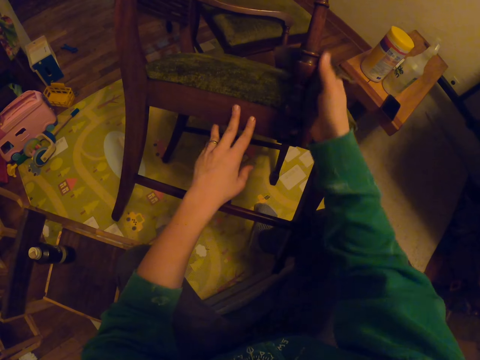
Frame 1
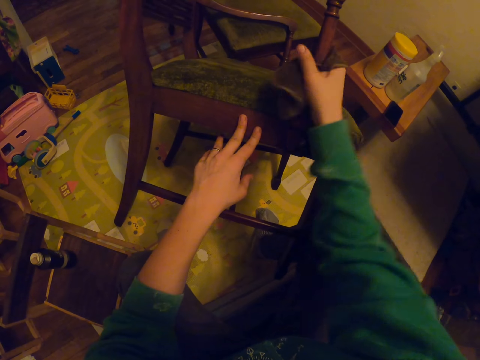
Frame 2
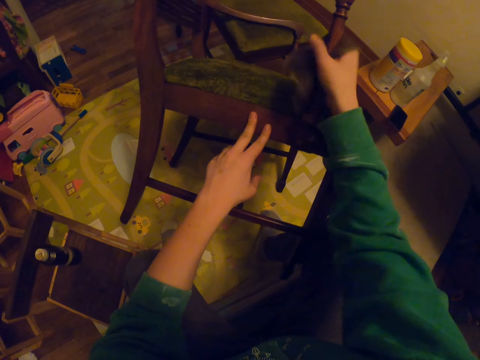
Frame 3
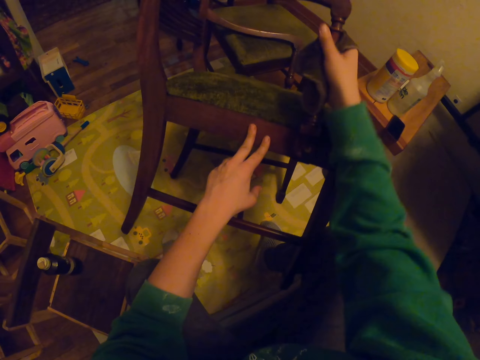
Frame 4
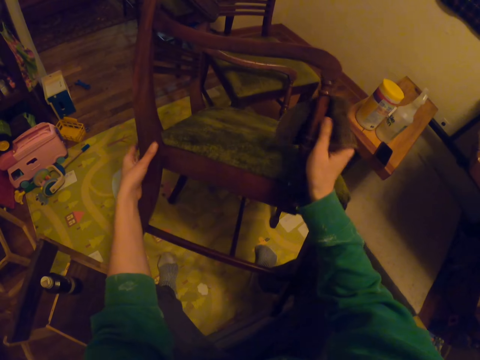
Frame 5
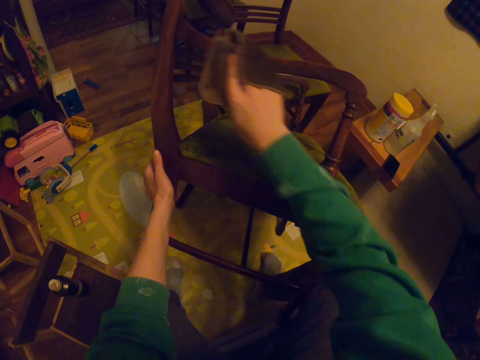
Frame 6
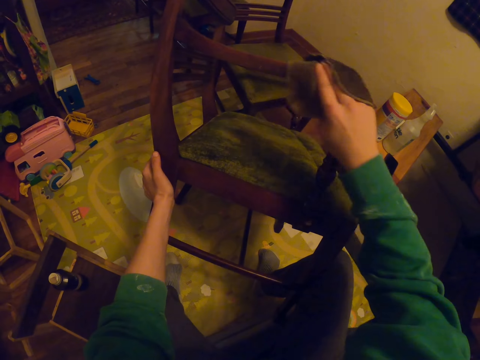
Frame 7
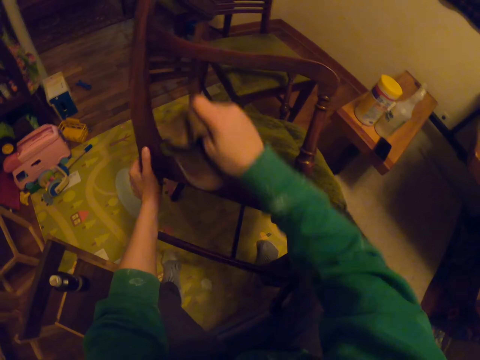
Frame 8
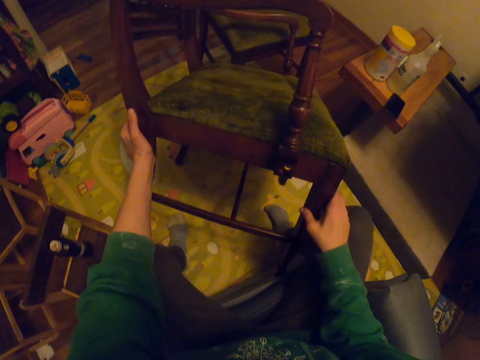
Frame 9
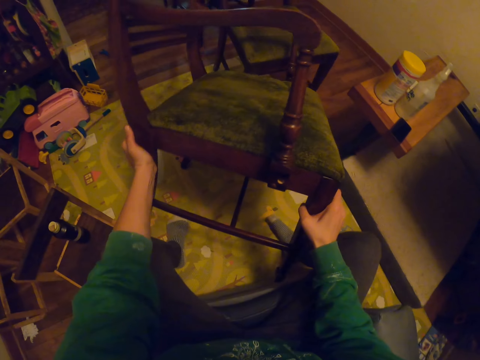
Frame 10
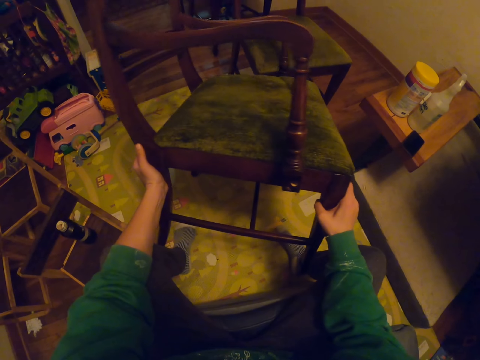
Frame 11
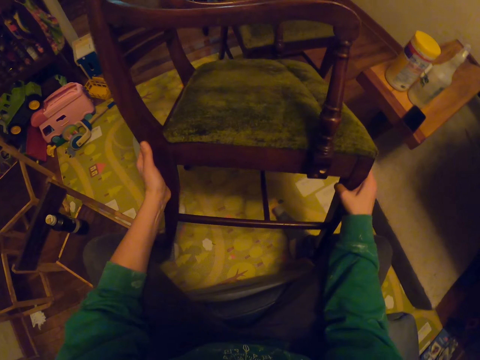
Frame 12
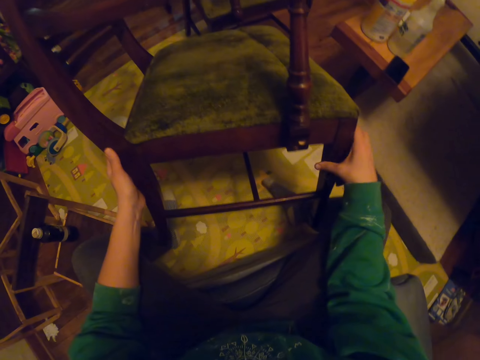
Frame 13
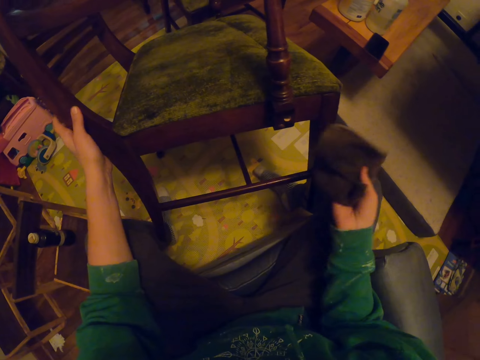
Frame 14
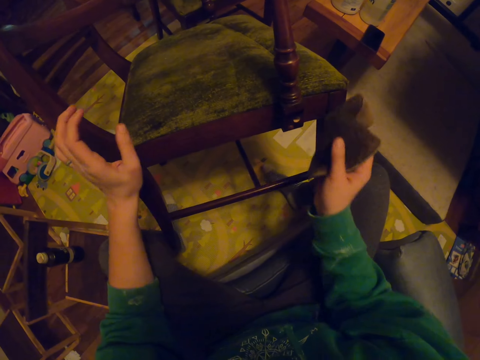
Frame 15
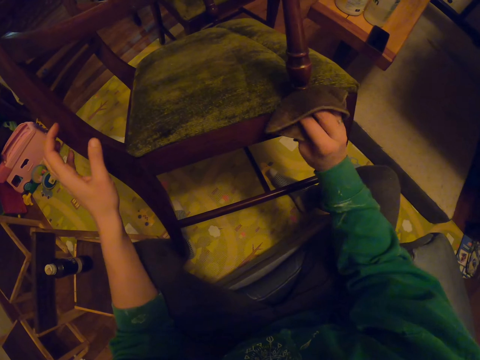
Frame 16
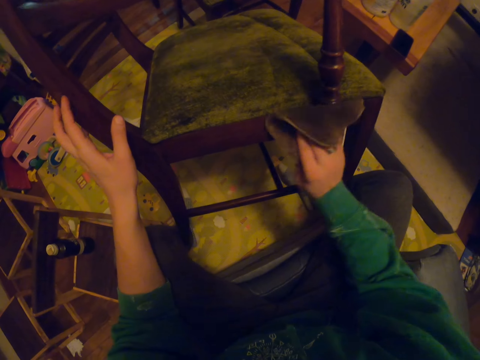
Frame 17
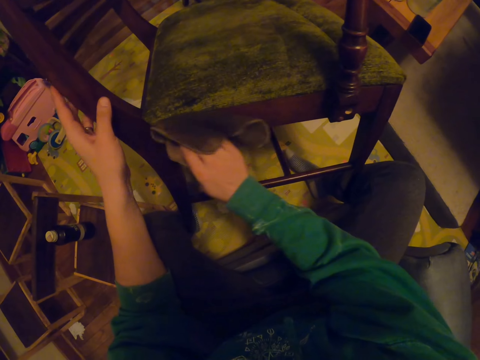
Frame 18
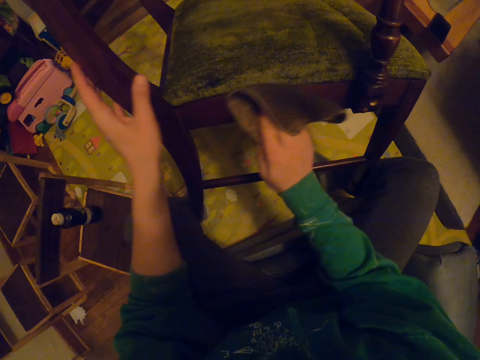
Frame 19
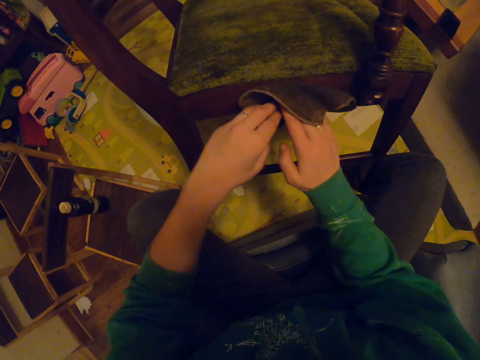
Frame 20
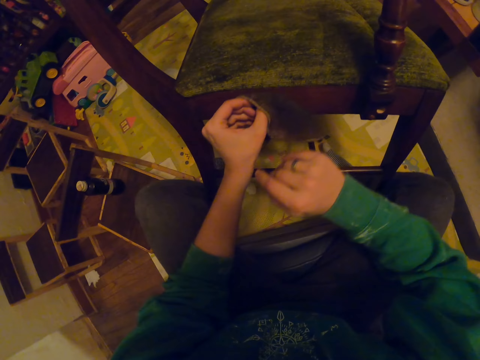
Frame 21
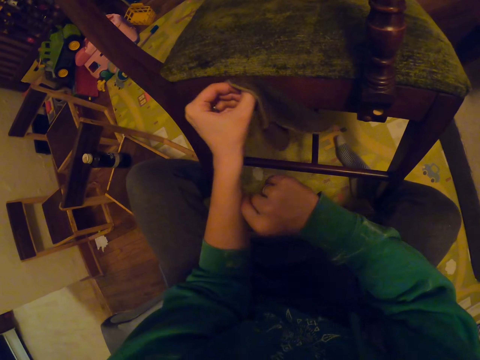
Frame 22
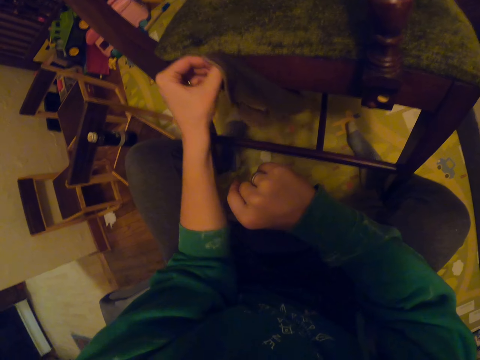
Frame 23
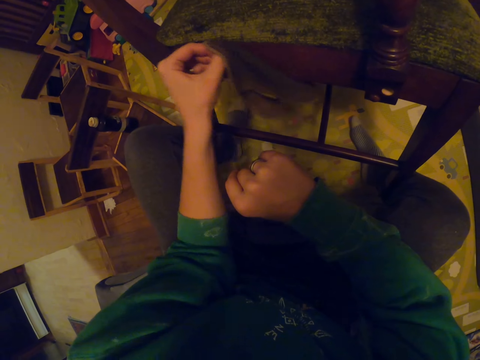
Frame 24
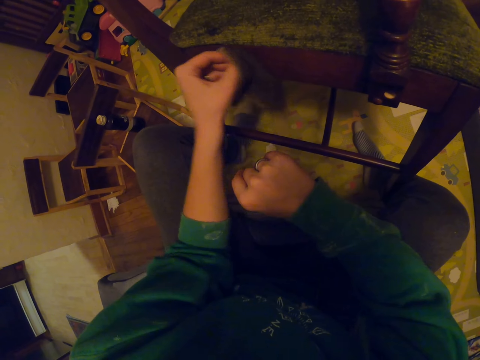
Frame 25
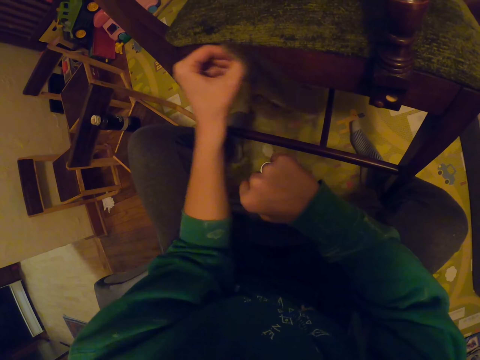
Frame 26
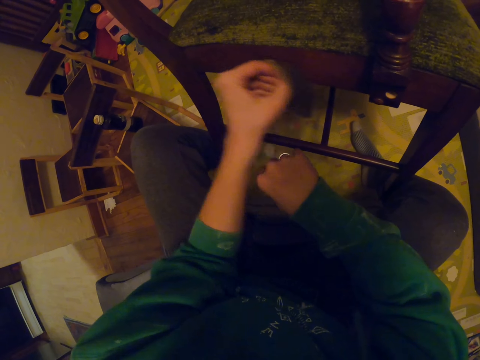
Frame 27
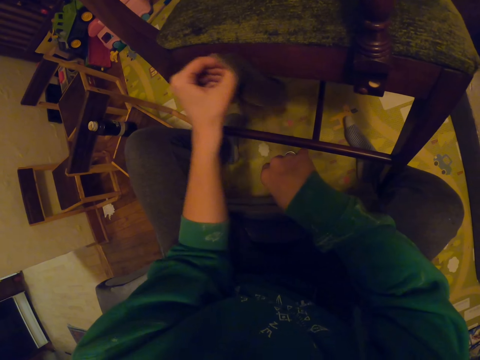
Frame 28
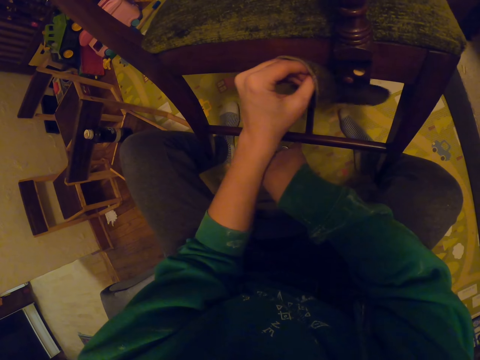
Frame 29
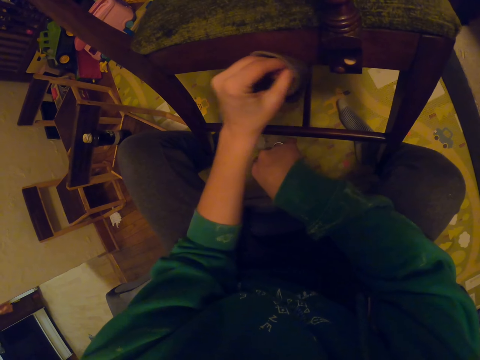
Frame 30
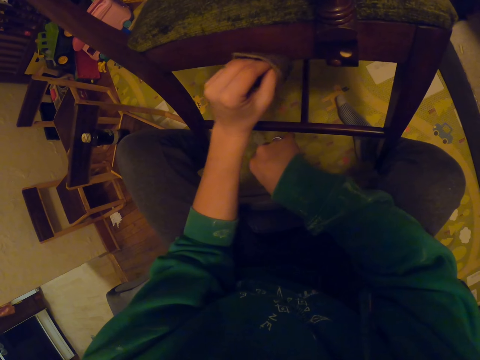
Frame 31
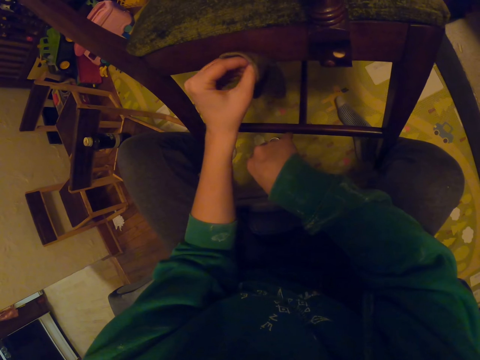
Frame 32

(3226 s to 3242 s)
The camera wearer moves the chair. They wipe the chair. They pass the towel to the left hand. They wipe the chair.

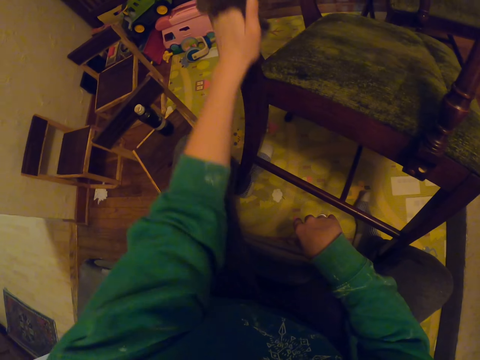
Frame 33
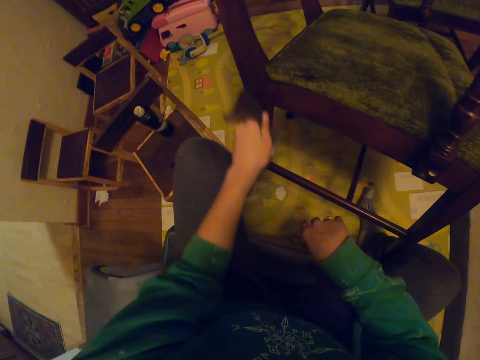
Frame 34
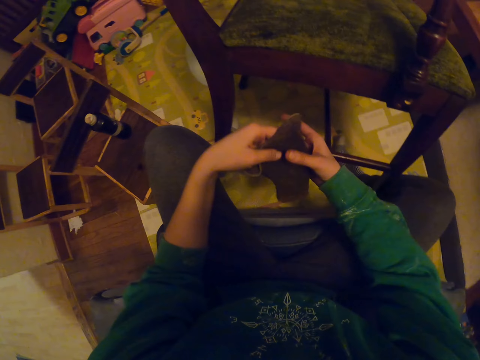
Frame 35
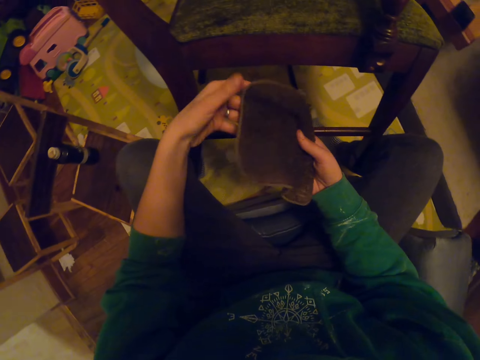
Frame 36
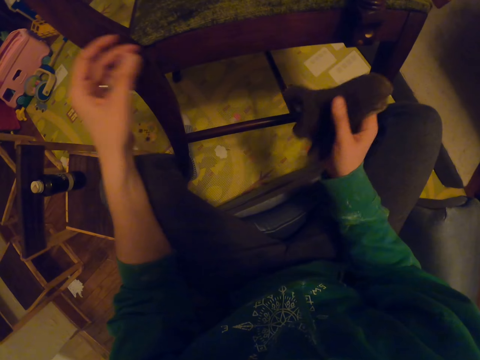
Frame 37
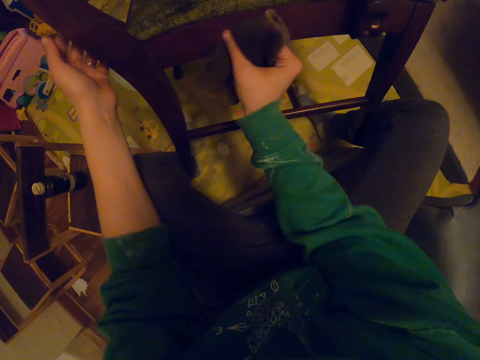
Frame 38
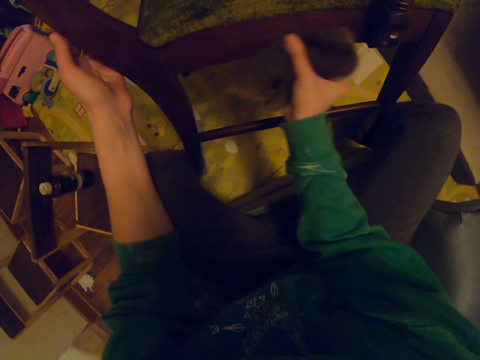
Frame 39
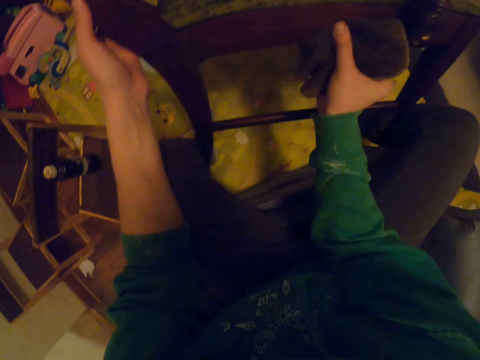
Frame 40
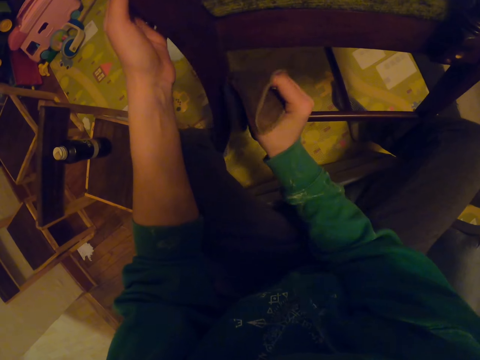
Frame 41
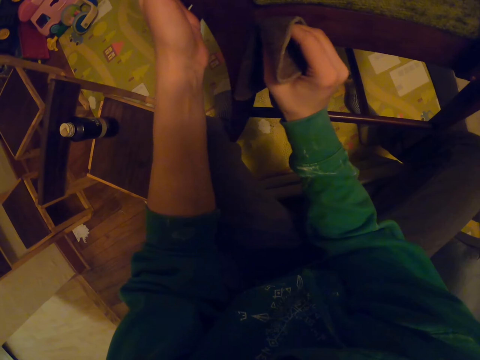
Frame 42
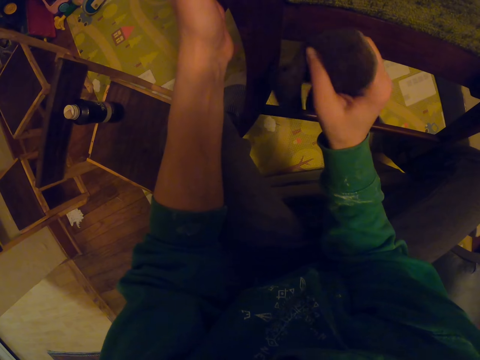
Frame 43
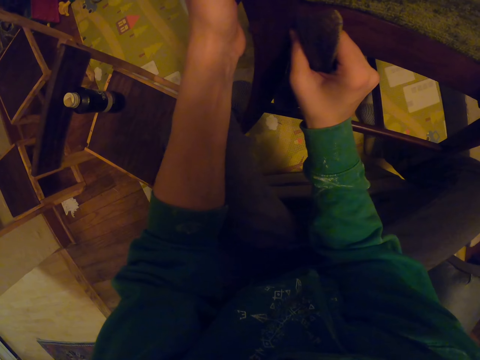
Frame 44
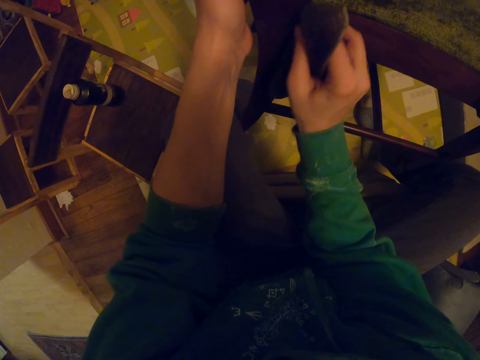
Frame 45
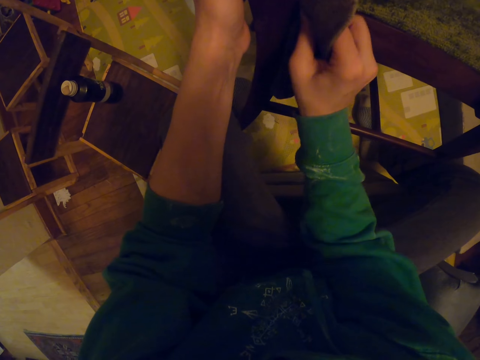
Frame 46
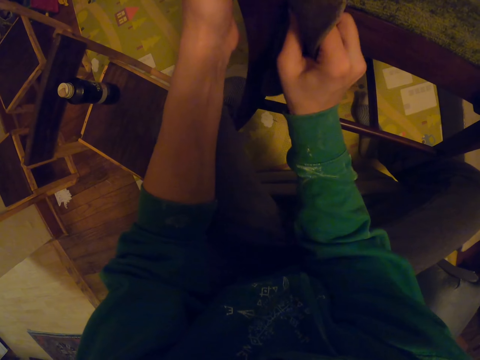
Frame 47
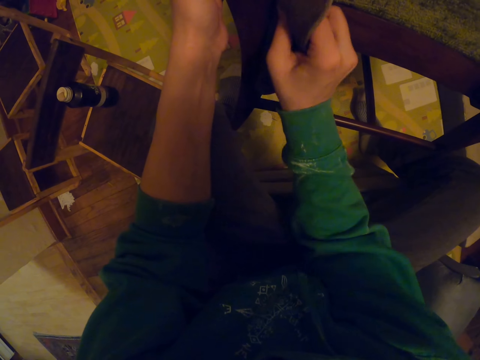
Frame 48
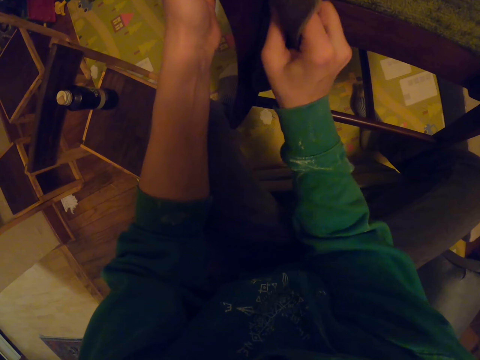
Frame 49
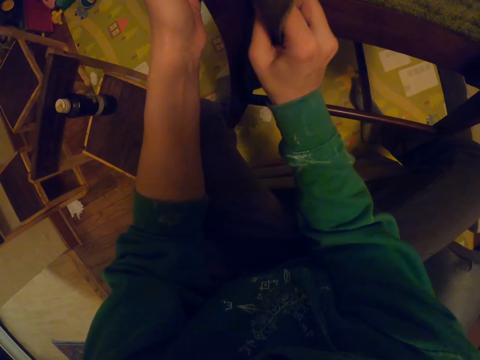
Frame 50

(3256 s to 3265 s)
The camera wearer passes the towel to the right hand. They wipe the chair.

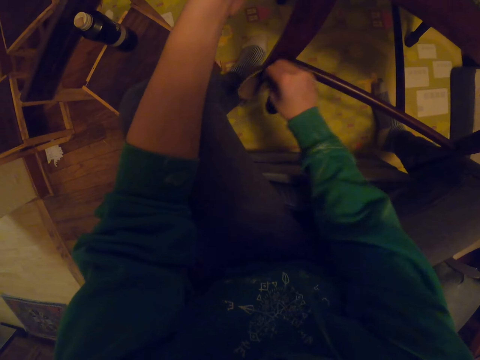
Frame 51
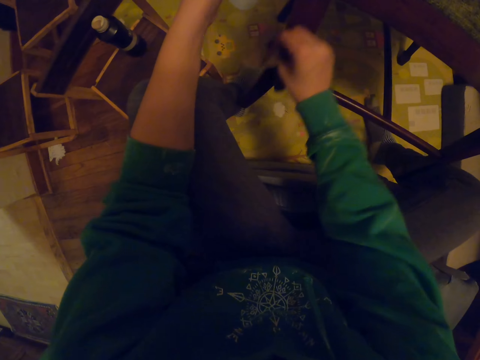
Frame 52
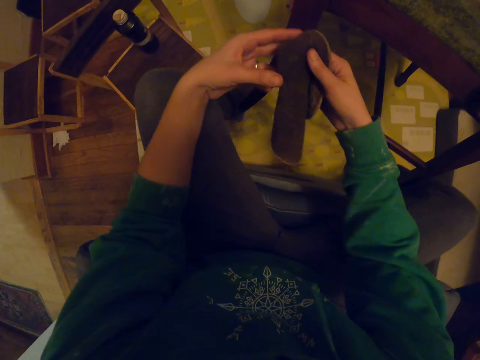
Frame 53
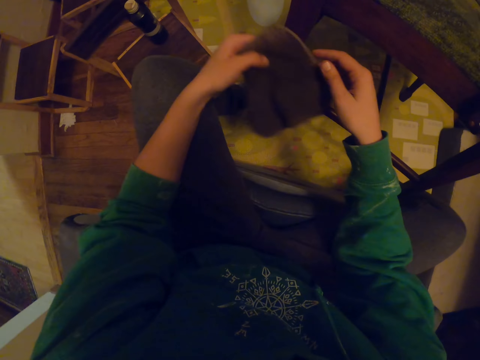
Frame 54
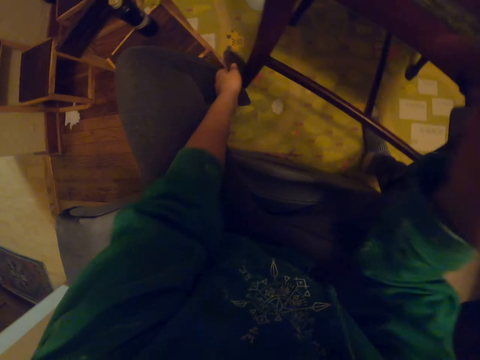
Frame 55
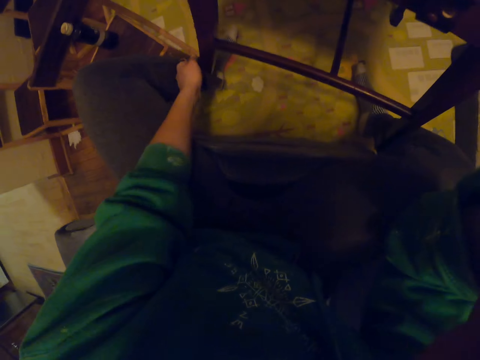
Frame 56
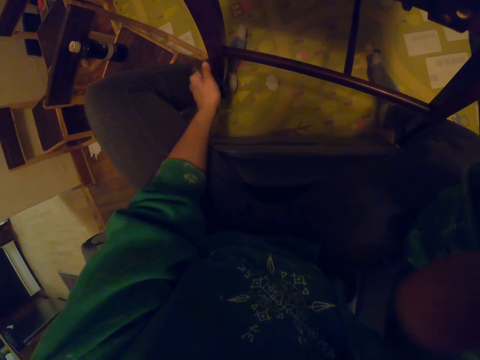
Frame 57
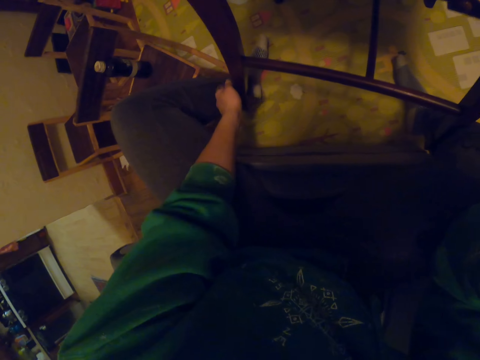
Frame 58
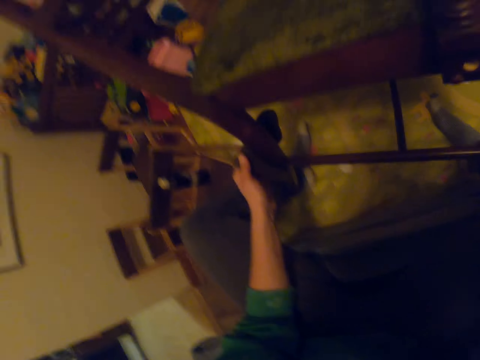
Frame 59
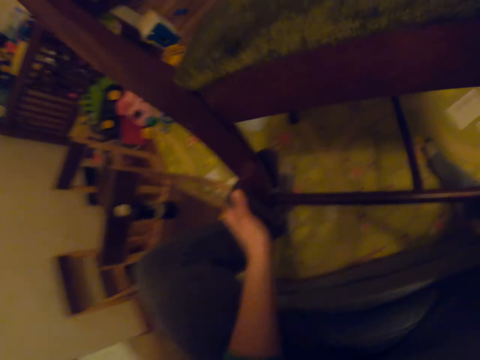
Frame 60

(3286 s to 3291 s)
The camera wearer passes the towel to the left hand. They adjust the camera. They wipe the chair.
